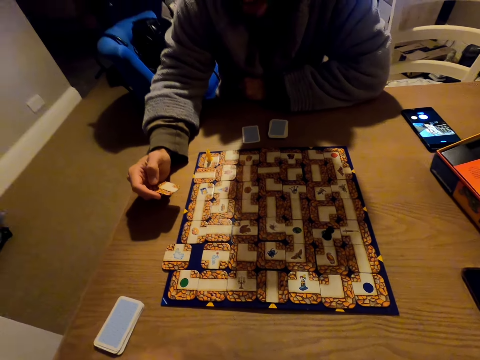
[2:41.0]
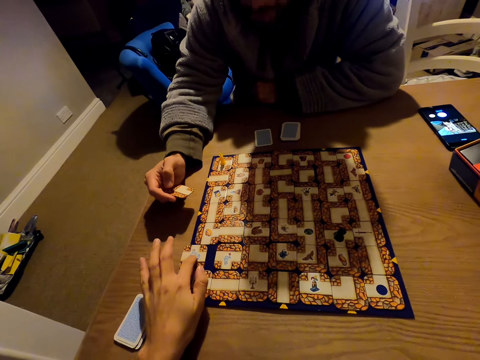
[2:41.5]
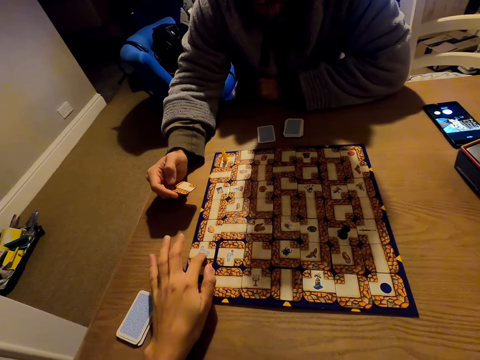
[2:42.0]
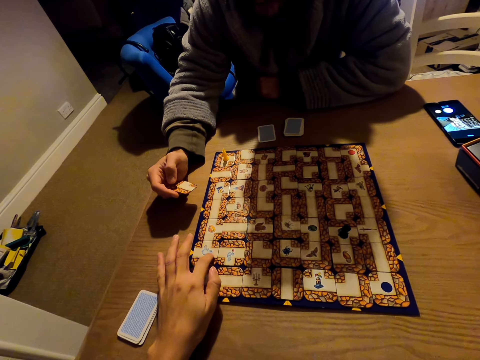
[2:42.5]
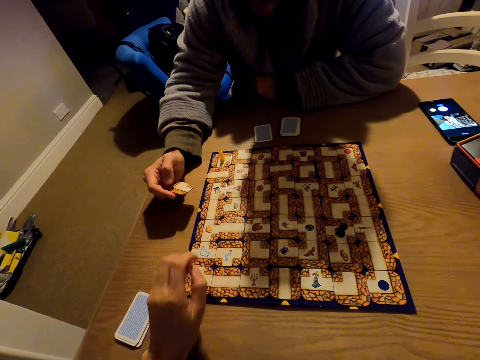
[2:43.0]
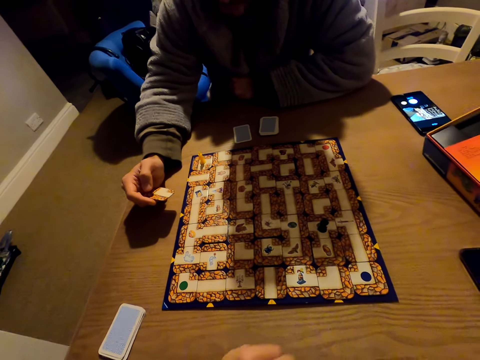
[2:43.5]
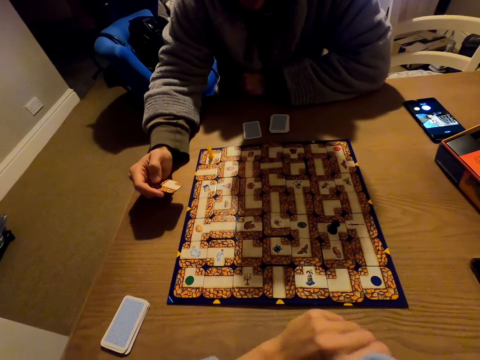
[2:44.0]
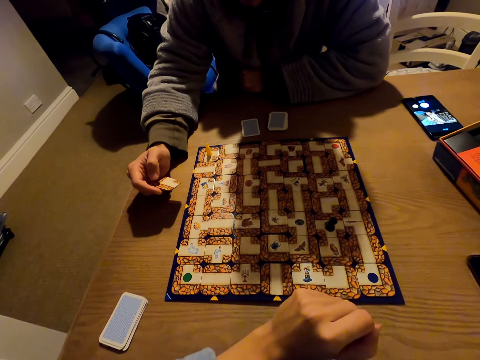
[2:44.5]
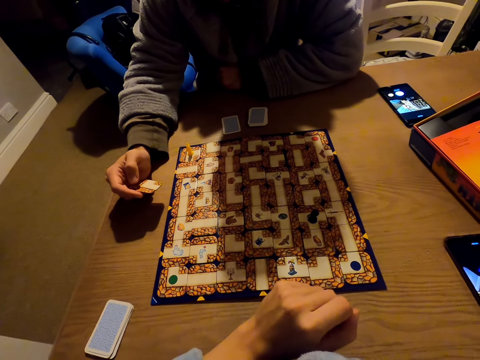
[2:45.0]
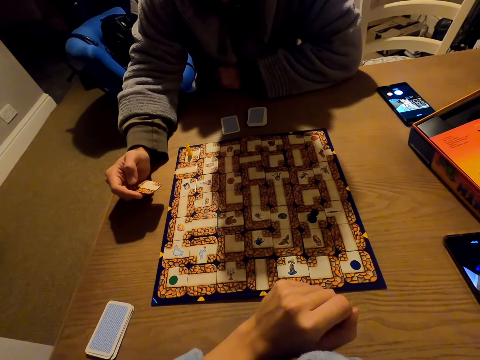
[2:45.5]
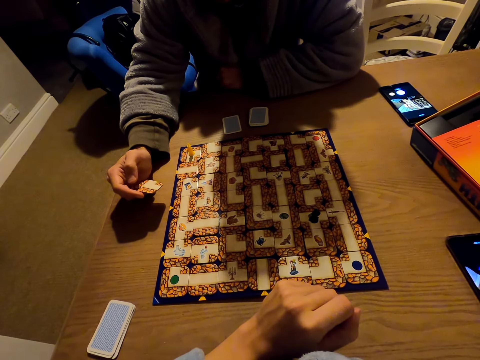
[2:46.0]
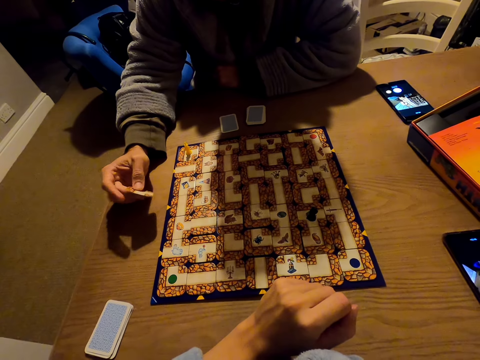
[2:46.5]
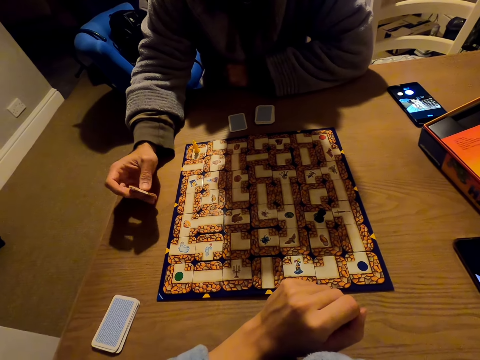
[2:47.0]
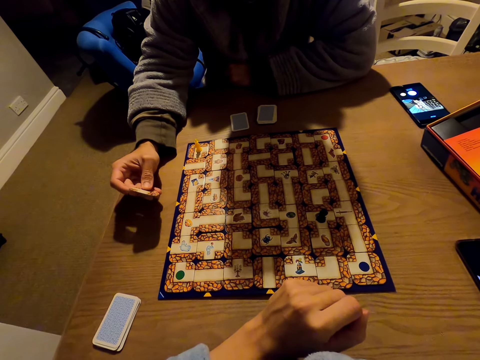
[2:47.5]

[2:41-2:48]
The camera wearer plays the labyrinth board game.

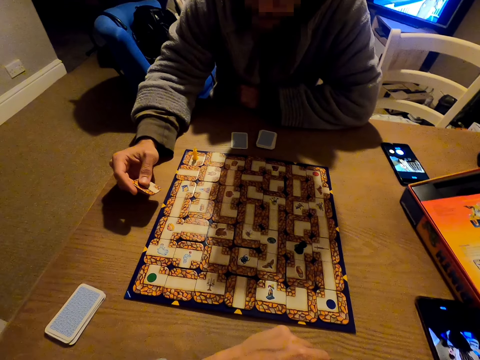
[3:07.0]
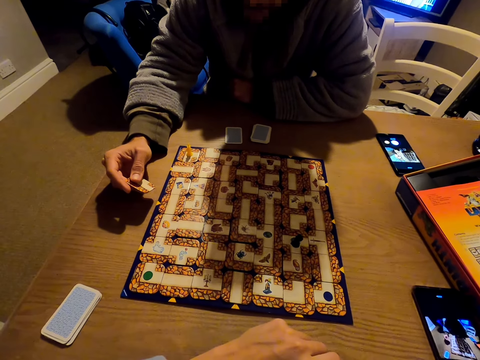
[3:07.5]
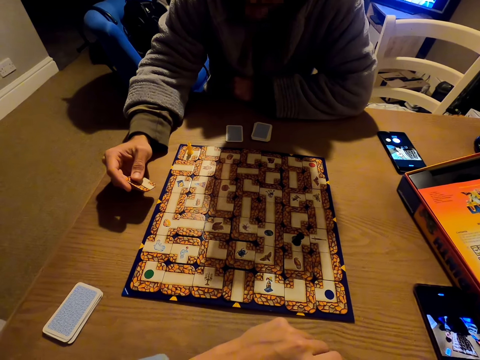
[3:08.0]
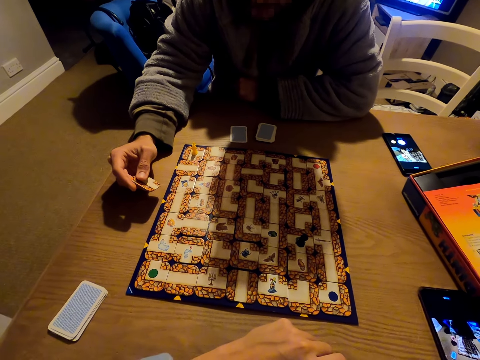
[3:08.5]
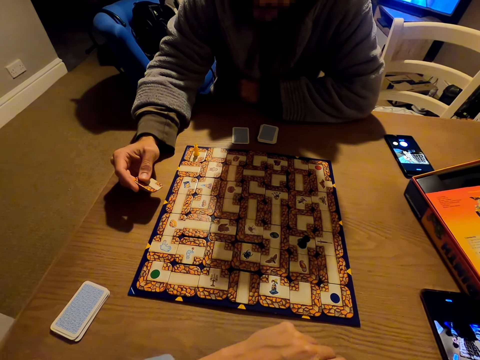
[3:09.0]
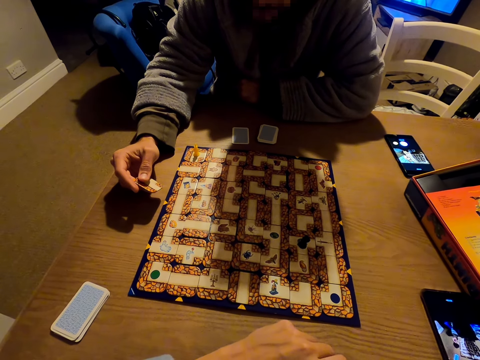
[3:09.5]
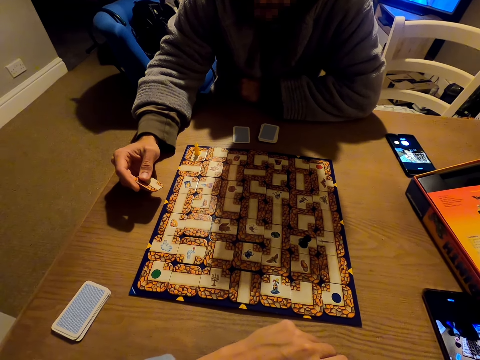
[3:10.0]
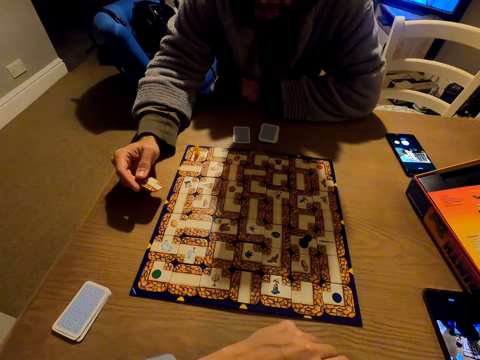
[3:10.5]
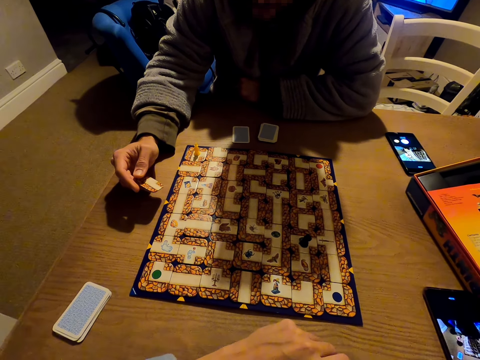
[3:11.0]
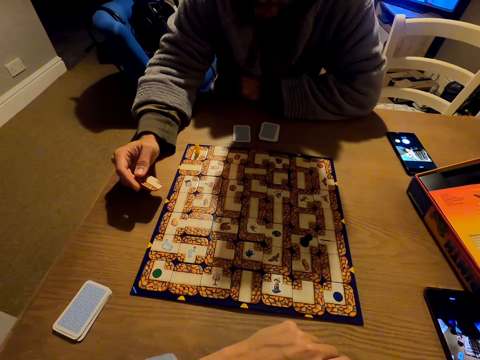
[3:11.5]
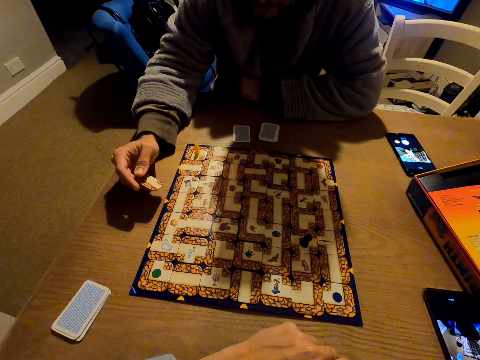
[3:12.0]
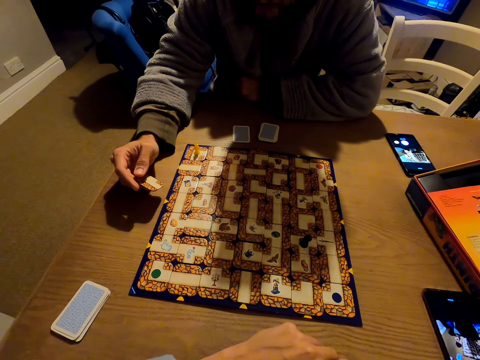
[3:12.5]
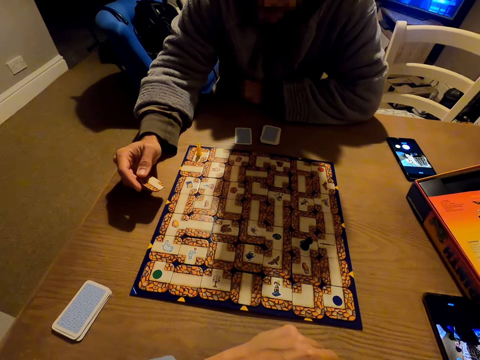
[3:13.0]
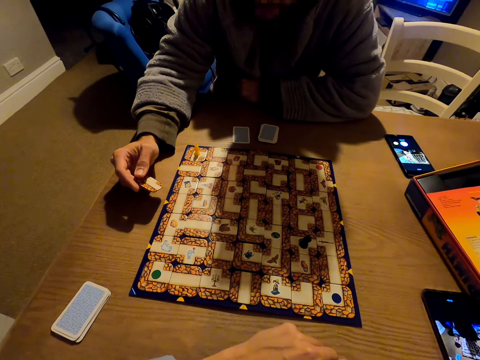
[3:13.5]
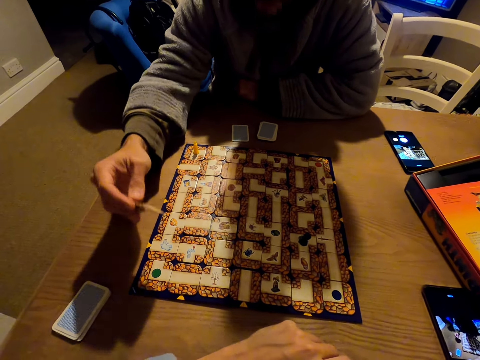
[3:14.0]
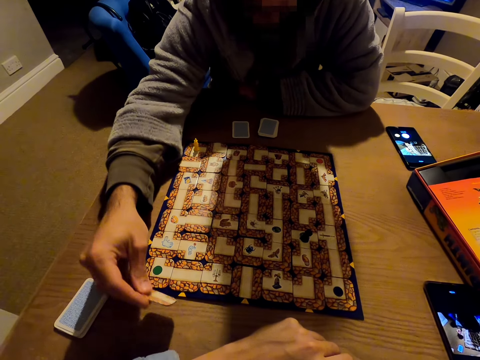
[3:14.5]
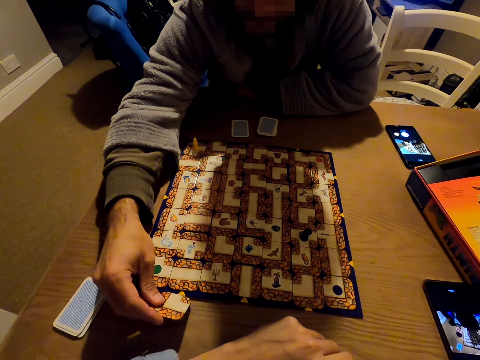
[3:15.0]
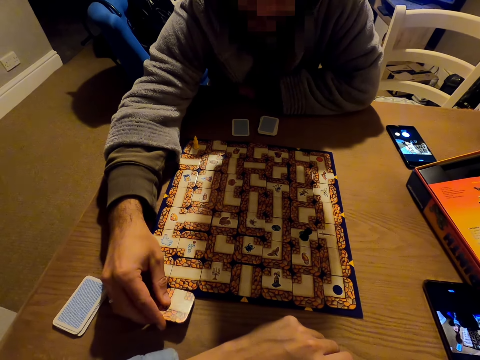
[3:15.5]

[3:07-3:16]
The camera wearer turns the camera.

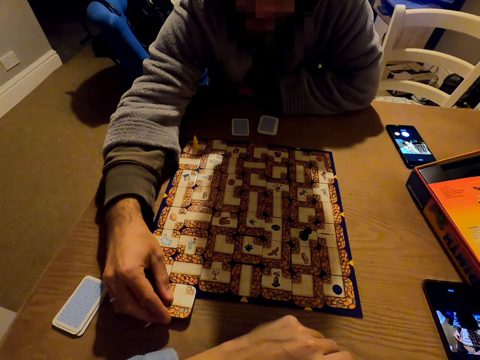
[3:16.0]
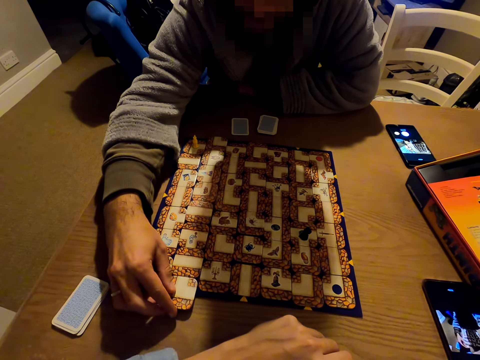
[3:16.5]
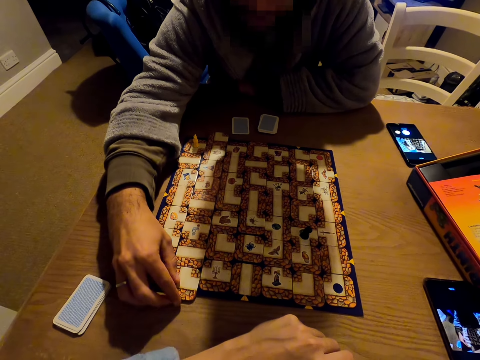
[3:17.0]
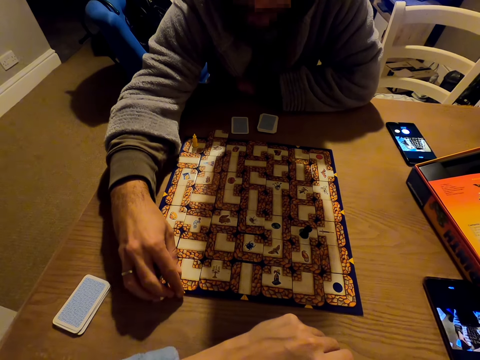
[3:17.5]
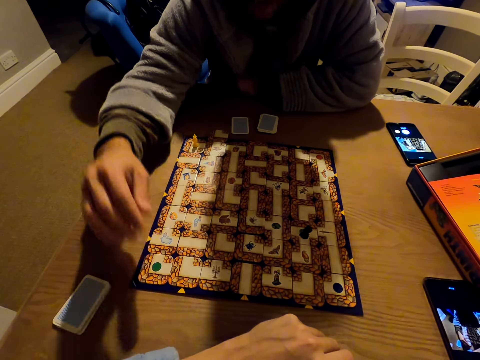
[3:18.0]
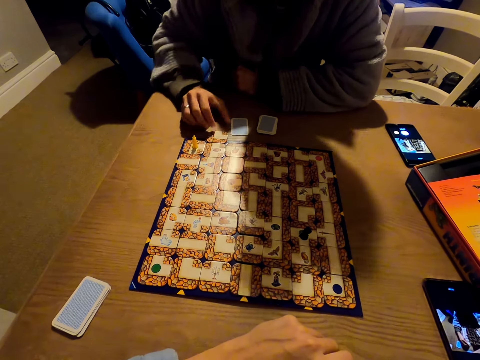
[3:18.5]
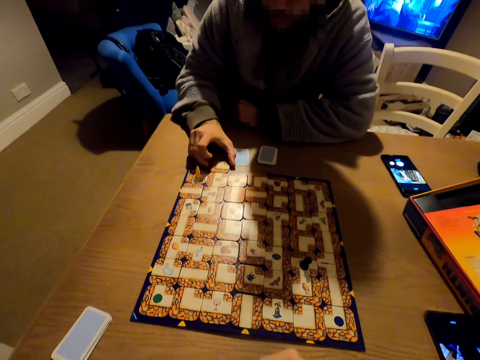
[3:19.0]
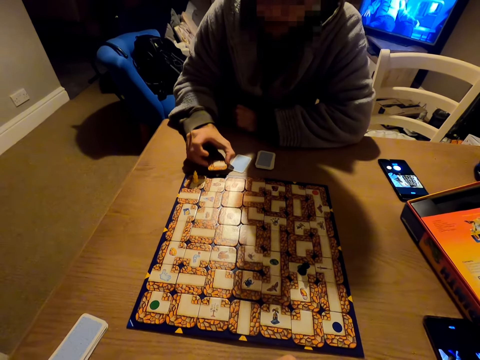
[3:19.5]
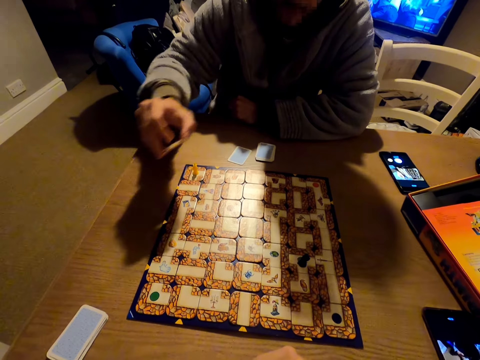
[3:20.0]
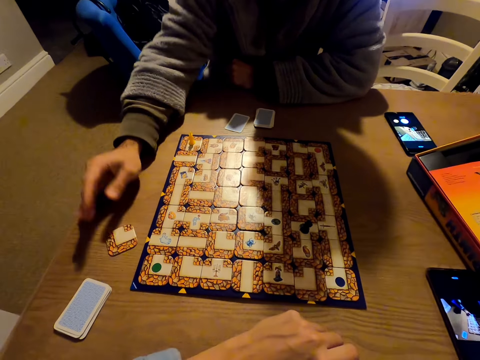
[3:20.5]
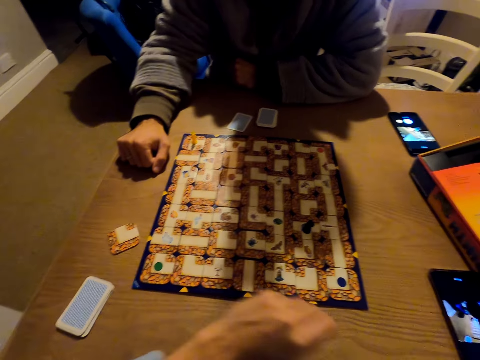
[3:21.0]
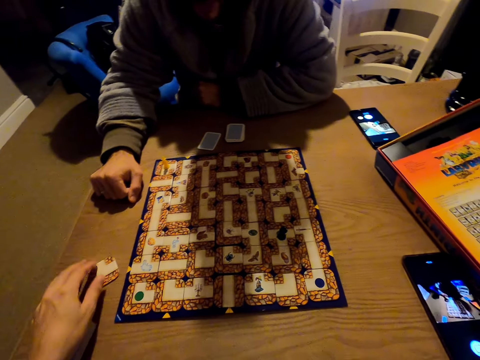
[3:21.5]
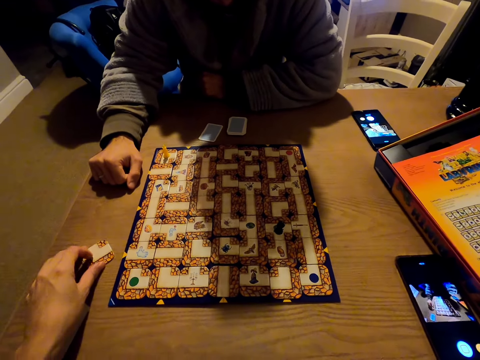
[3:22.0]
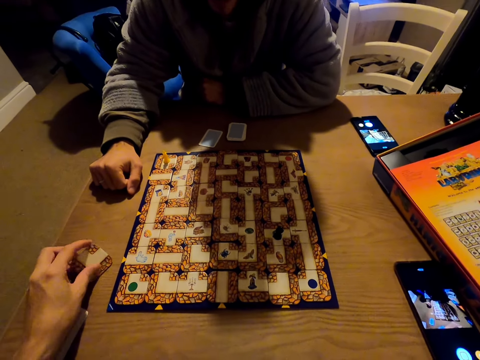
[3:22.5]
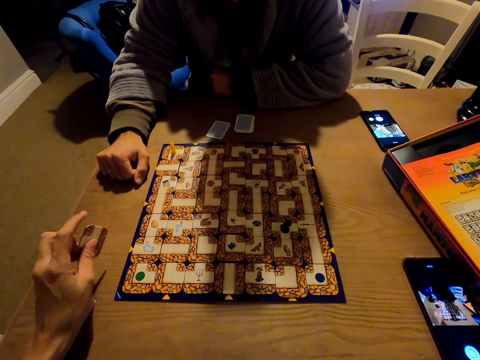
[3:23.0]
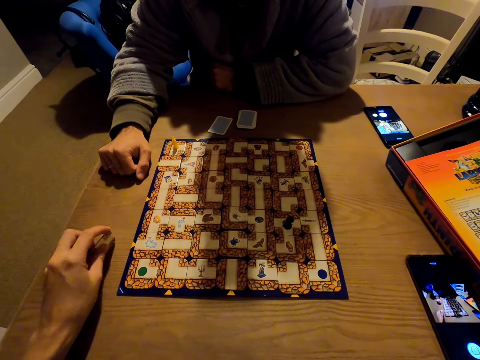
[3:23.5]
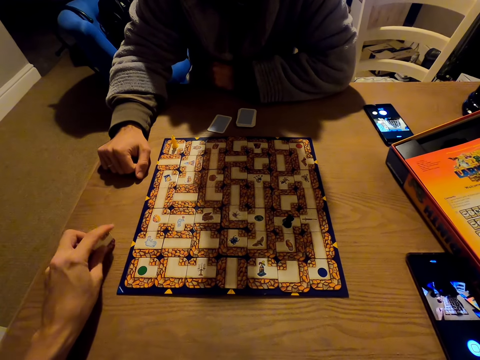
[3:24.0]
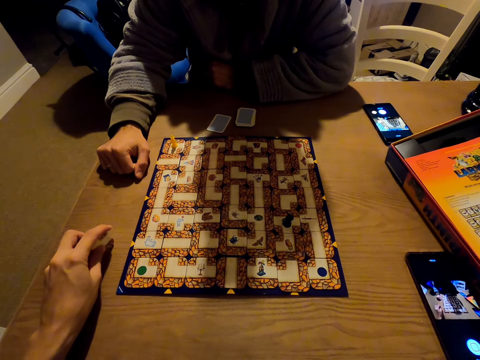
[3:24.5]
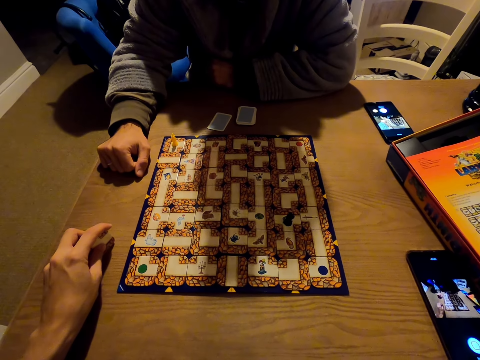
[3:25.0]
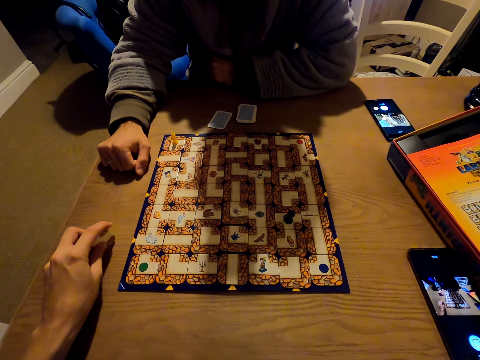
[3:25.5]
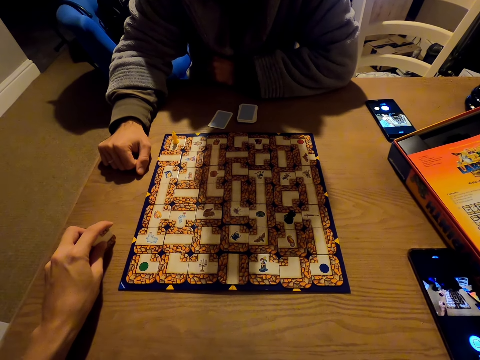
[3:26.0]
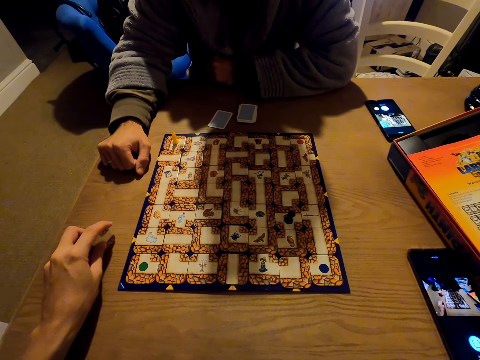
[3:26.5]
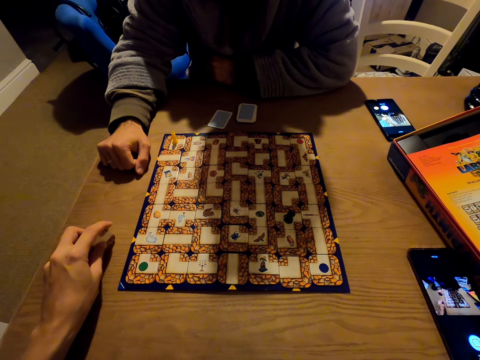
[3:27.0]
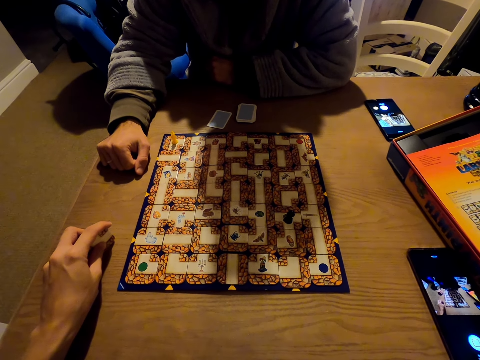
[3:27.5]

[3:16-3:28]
A person slides the camera. The person plays the labyrinth board game, picks a labyrinth board game piece and puts down the labyrinth board game piece. The person picks the card. The camera wearer picks the labyrinth board game piece. They play with the labyrinth board game piece.
